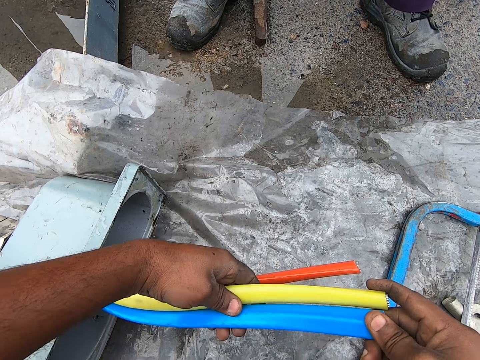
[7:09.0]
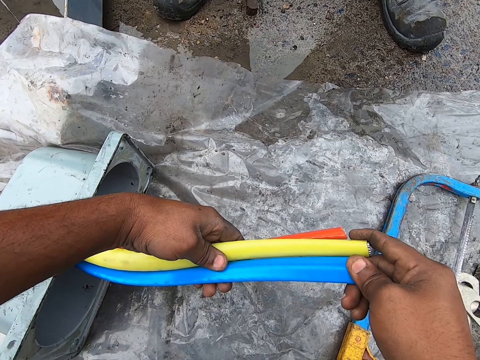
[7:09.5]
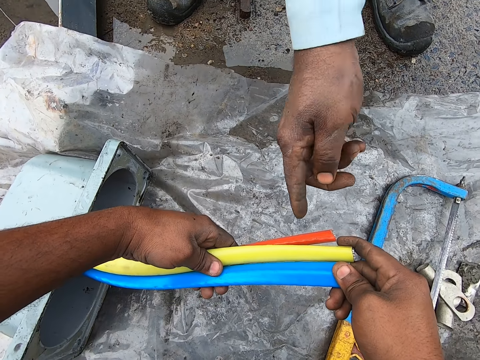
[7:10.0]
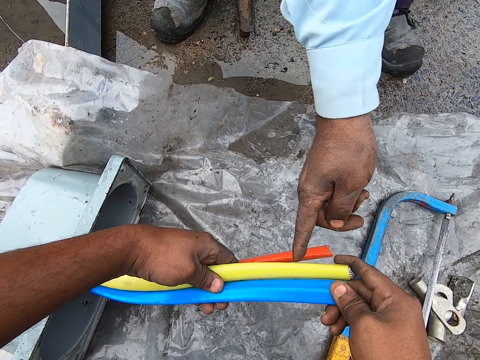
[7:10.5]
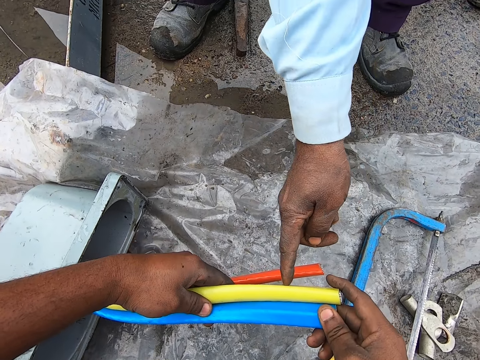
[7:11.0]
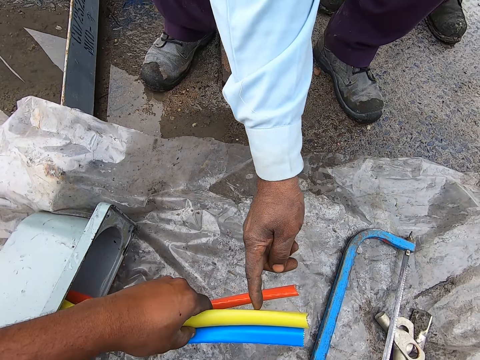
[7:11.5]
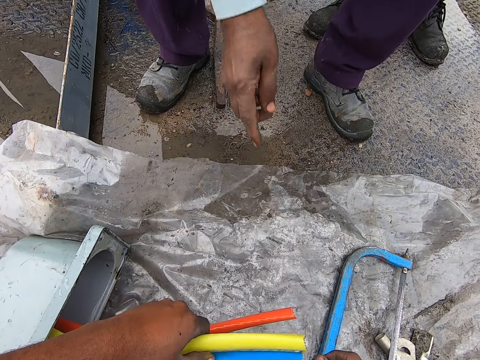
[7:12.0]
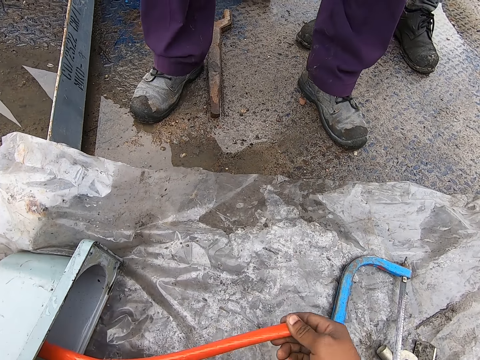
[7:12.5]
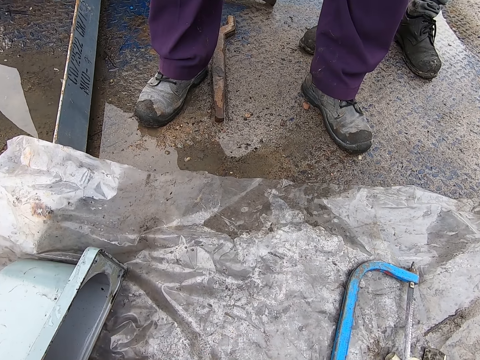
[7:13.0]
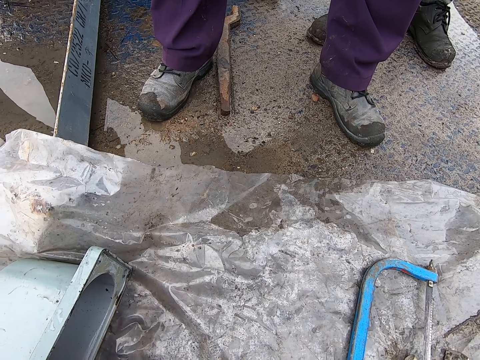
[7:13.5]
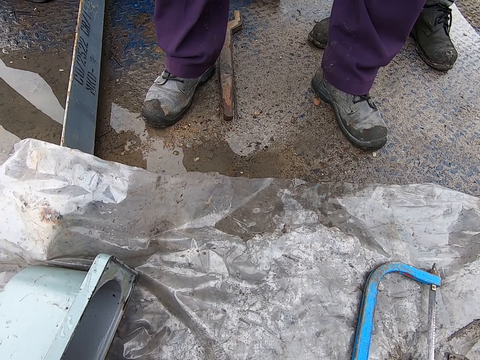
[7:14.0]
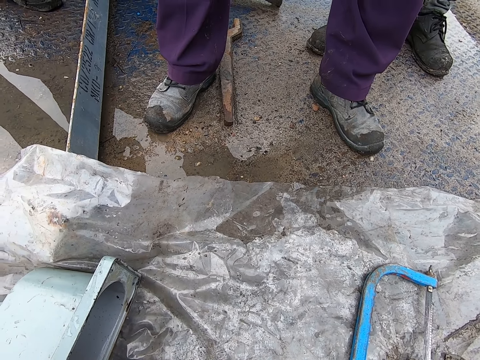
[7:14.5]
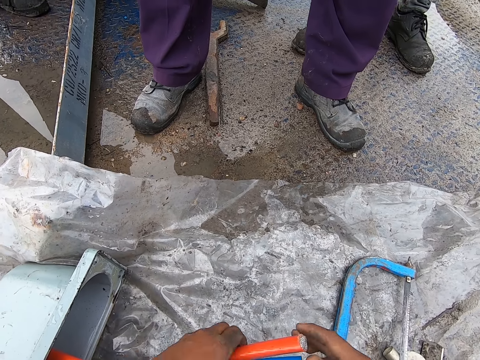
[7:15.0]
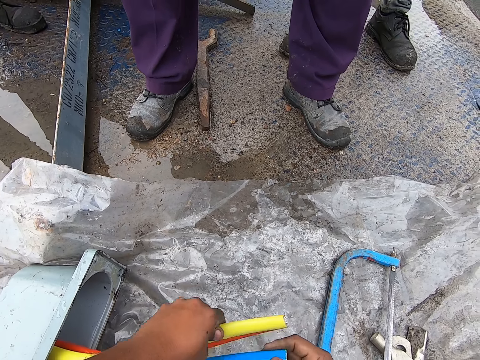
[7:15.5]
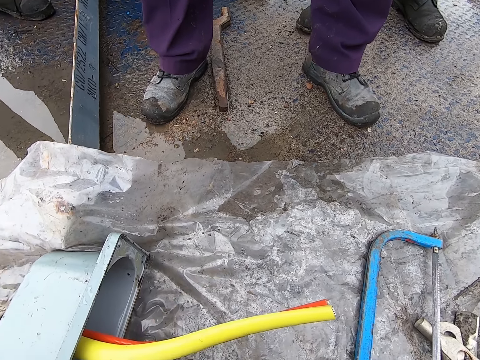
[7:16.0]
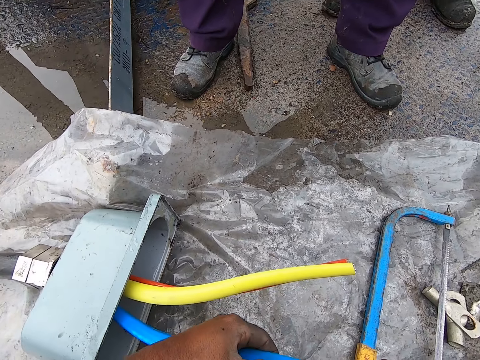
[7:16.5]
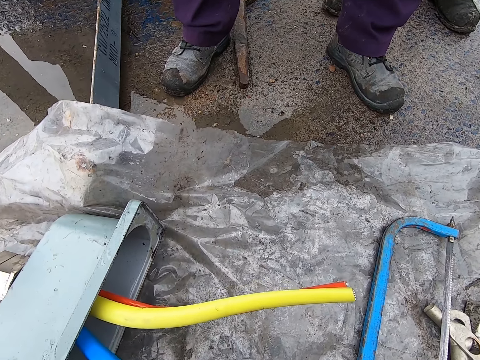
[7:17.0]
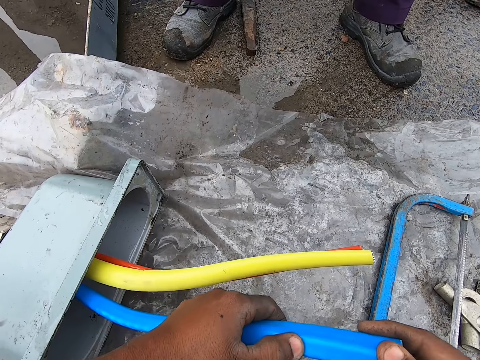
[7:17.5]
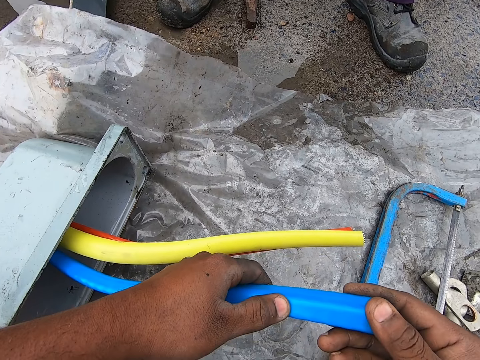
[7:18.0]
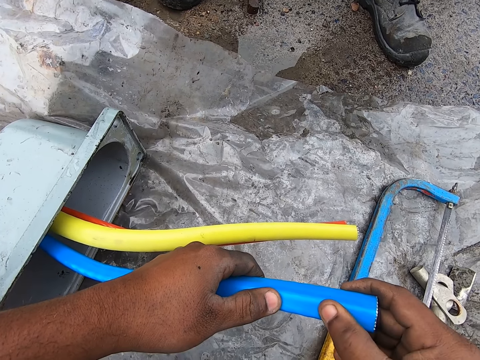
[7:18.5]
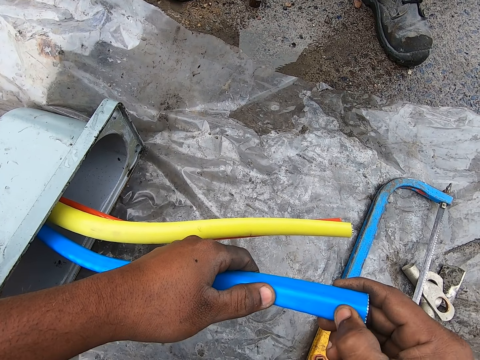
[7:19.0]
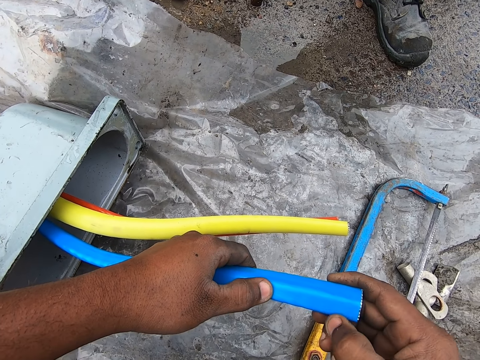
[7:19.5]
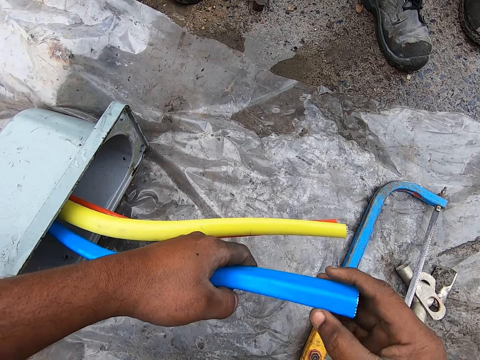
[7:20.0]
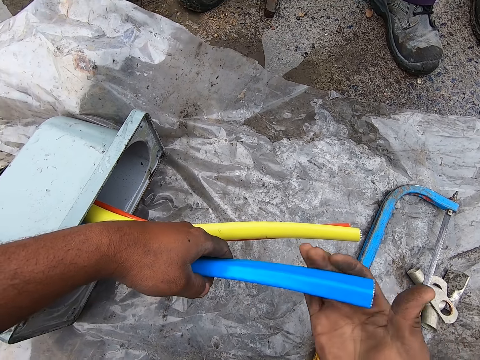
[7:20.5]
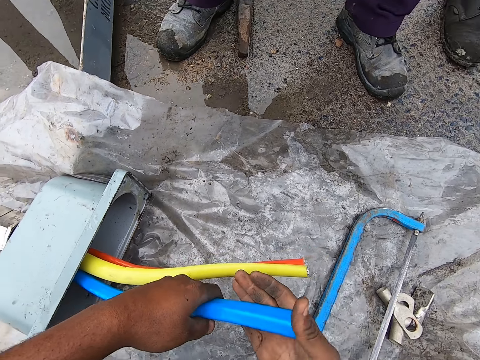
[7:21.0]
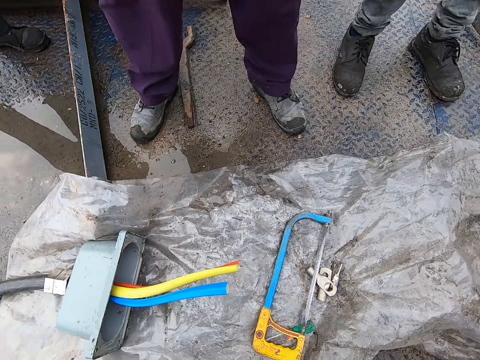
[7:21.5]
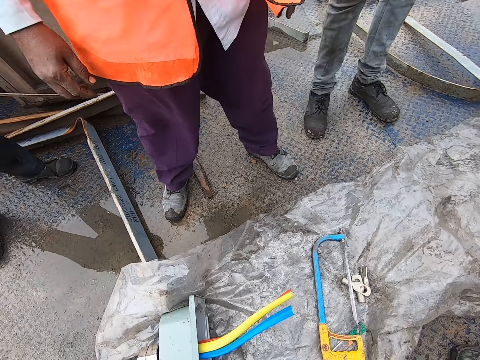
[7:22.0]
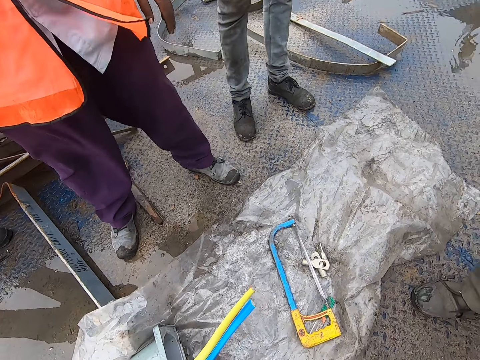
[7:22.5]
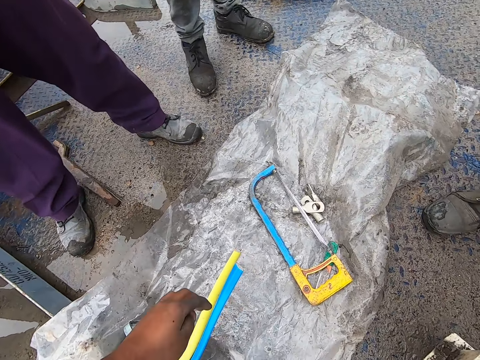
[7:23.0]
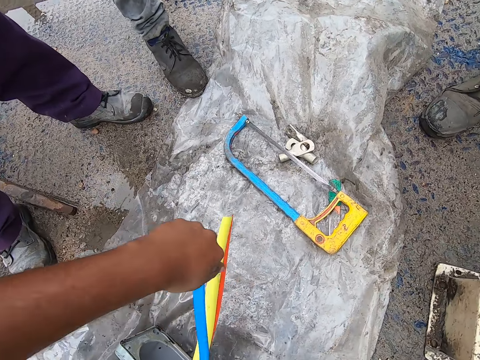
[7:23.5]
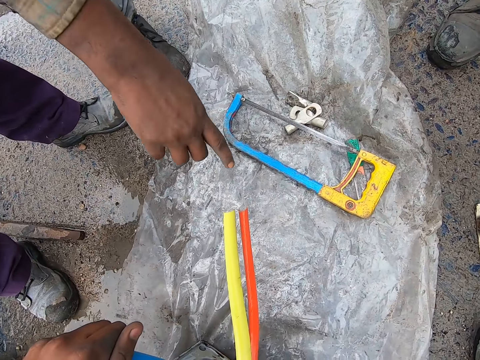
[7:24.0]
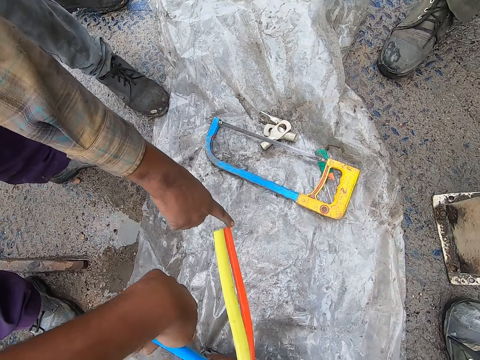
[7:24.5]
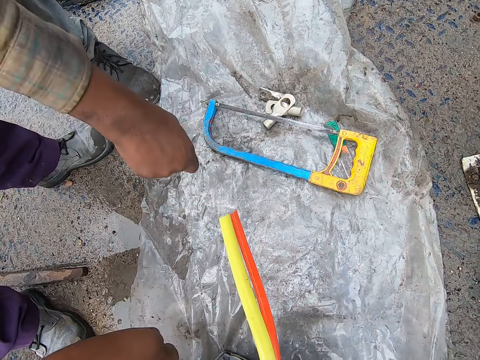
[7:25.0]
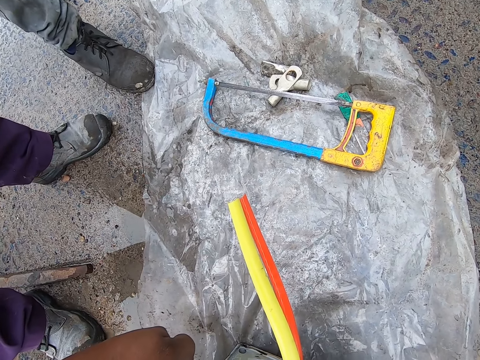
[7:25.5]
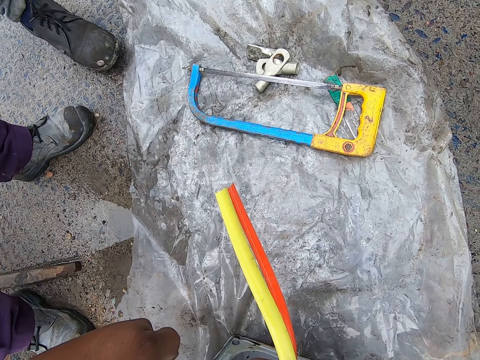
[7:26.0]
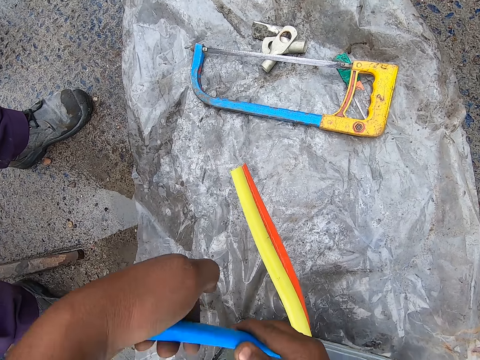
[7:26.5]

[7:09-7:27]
A person touches the cable. The camera wearer aligns the tubes. They touch the cable. They look at the tube. They touch the cable again, stand up, and pull the cable. The person touches the cable.

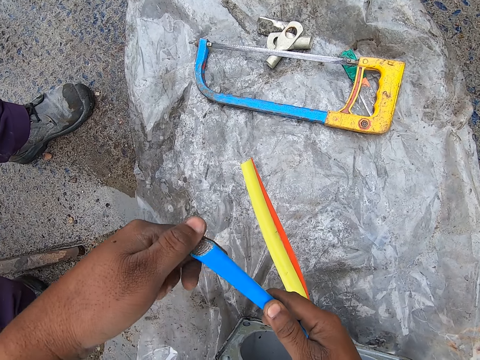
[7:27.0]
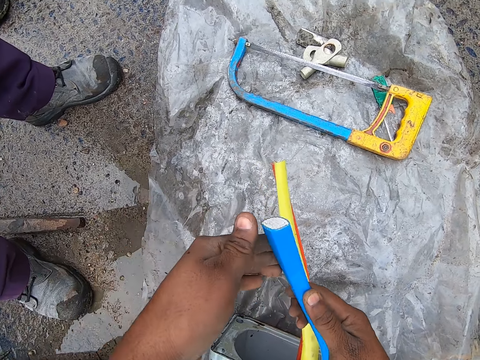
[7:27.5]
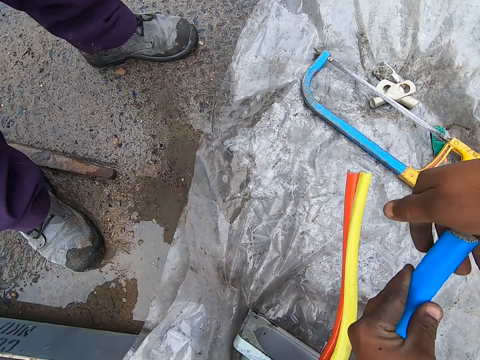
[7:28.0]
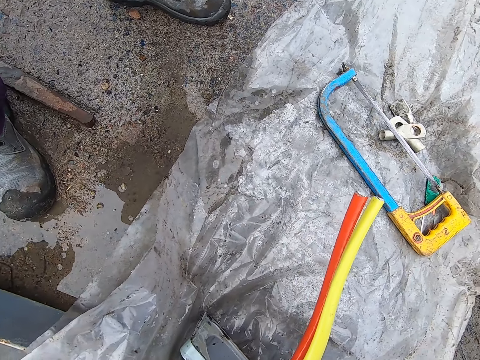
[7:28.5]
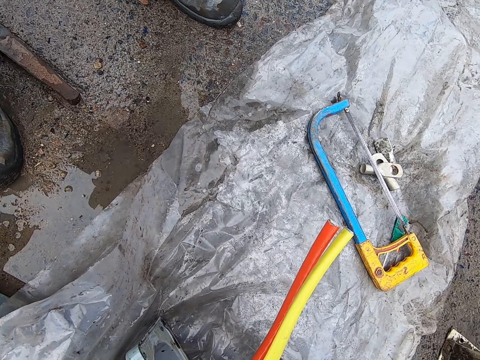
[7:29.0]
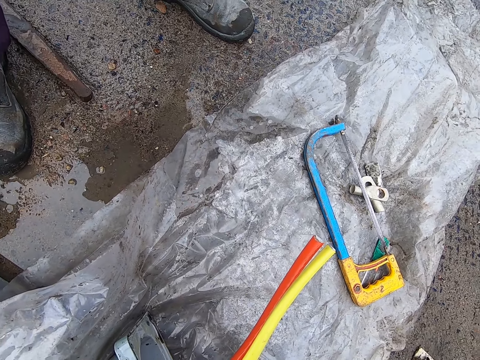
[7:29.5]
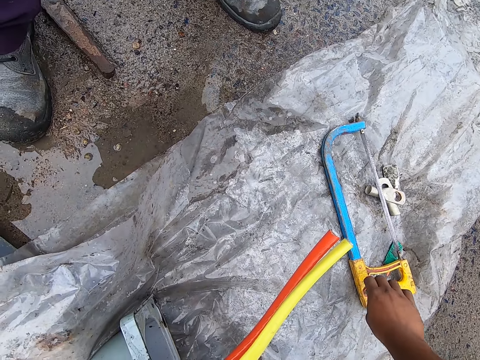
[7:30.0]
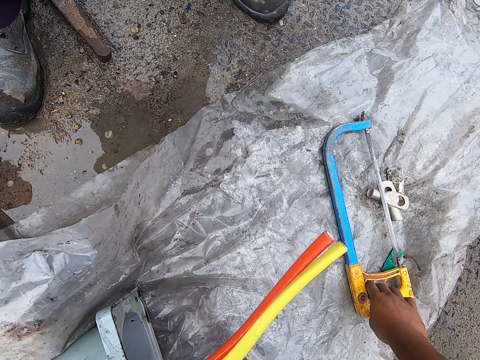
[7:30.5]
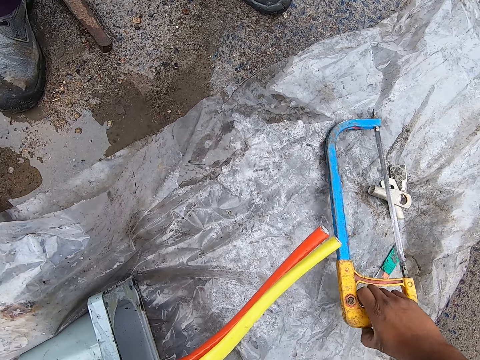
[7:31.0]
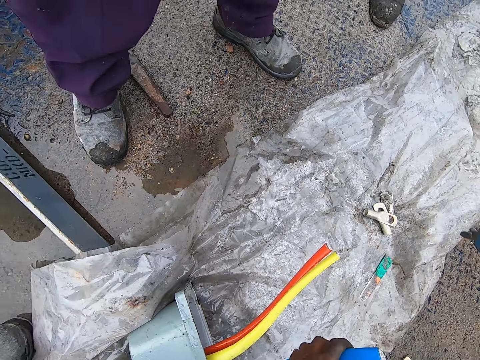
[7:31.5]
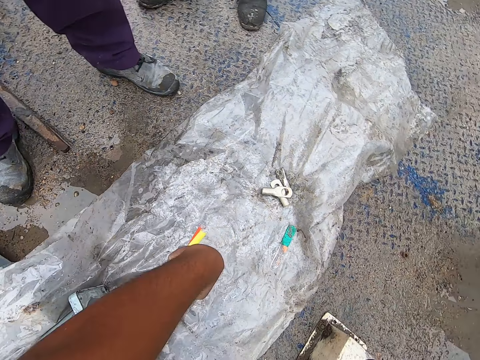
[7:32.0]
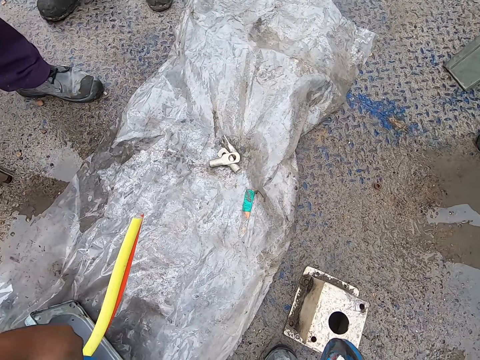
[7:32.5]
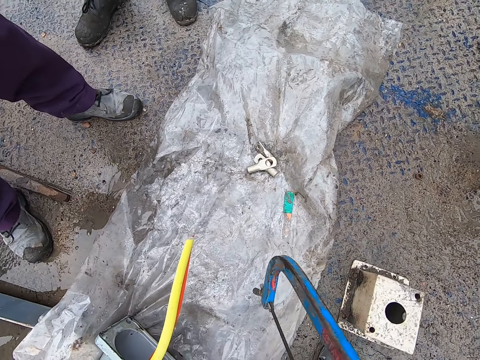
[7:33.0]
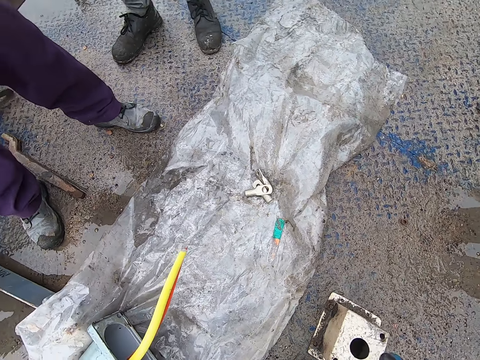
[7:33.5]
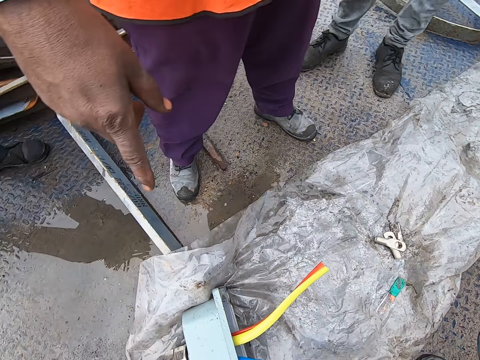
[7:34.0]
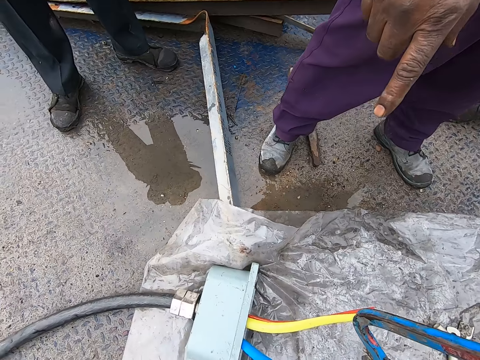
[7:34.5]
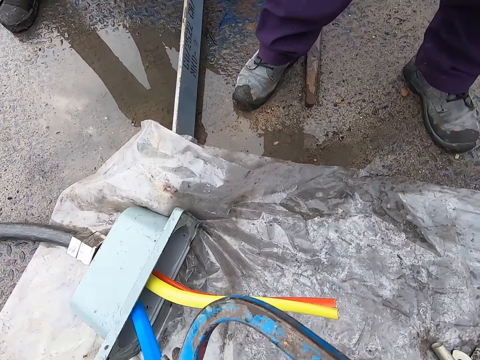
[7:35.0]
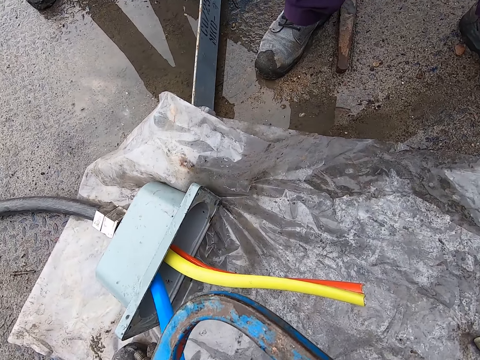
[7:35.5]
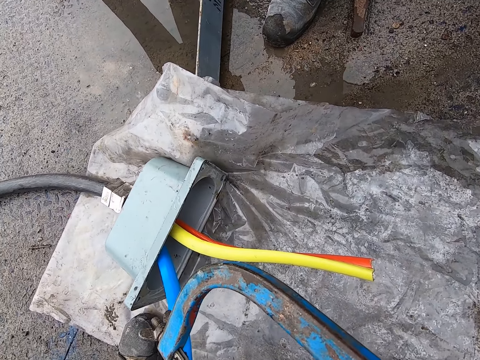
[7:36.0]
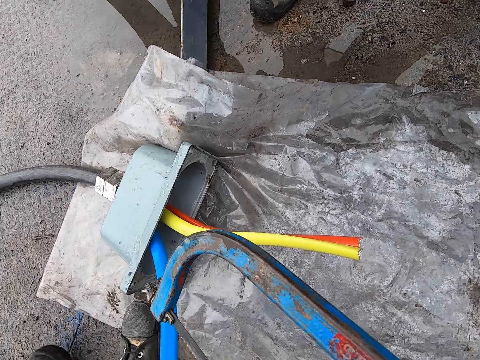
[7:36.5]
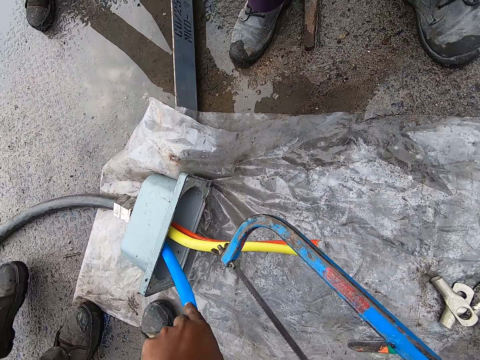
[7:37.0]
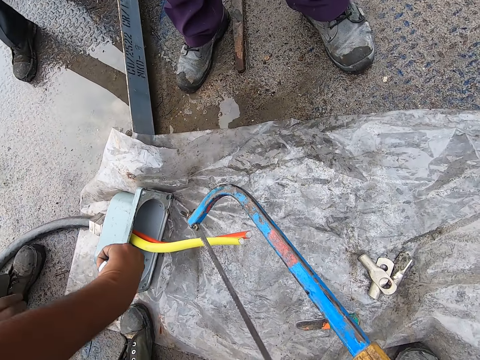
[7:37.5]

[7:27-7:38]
The camera wearer holds up the tube. They touch the cable. They pick up the hand saw.
